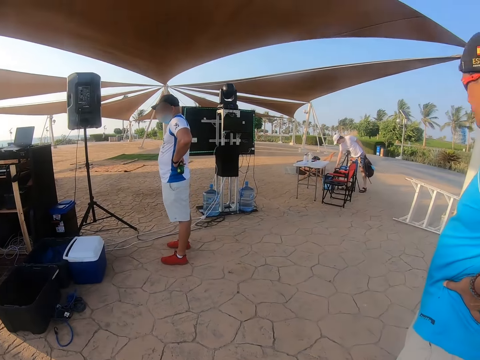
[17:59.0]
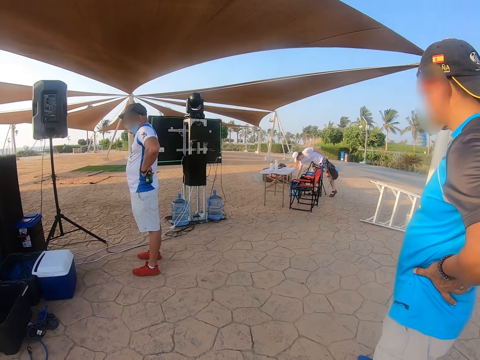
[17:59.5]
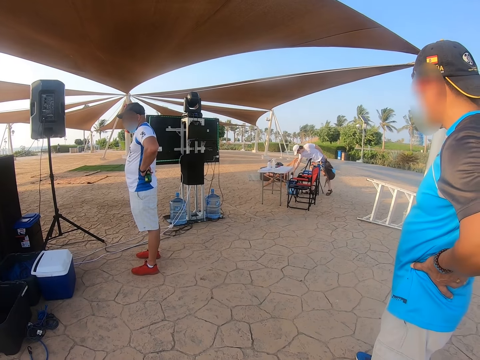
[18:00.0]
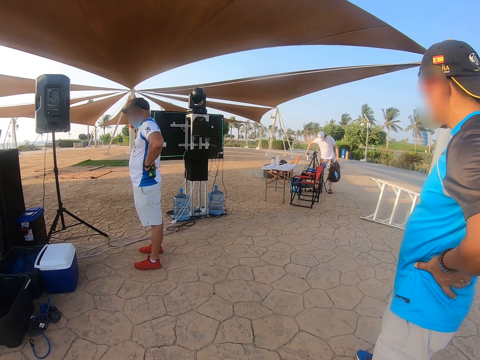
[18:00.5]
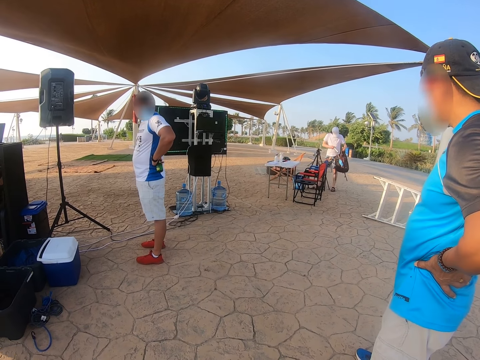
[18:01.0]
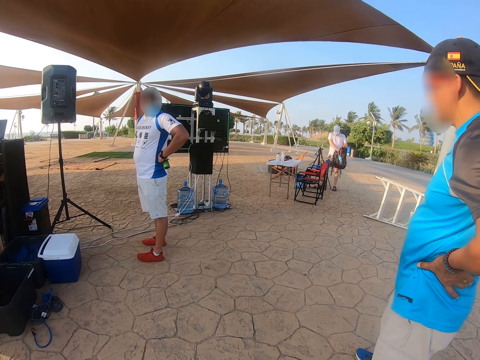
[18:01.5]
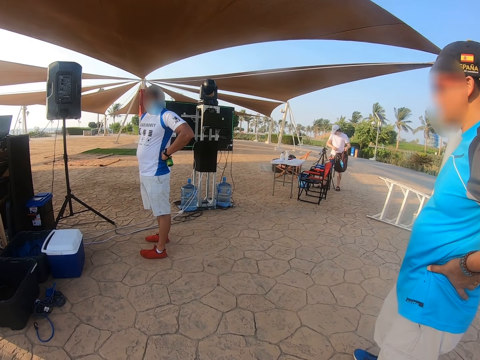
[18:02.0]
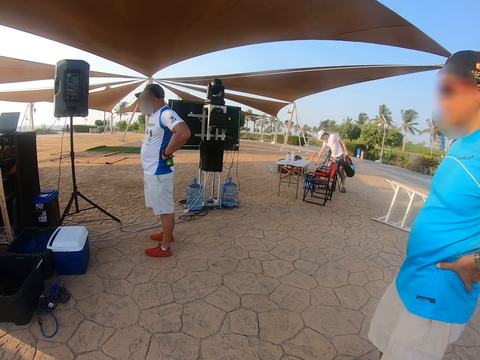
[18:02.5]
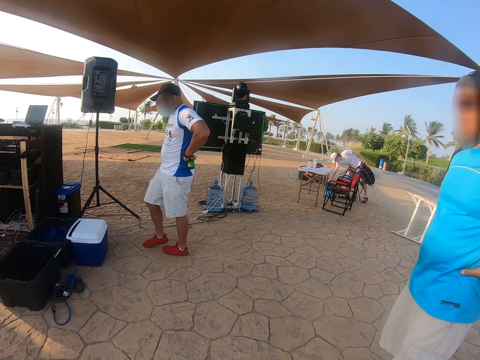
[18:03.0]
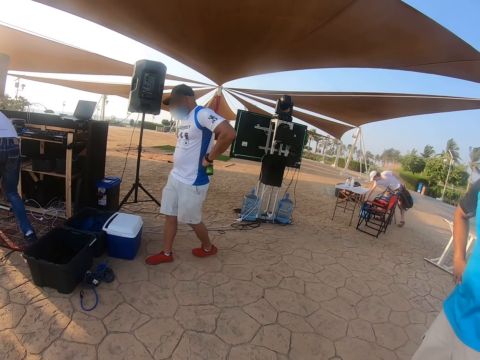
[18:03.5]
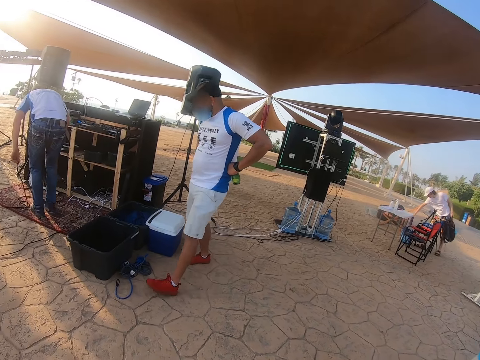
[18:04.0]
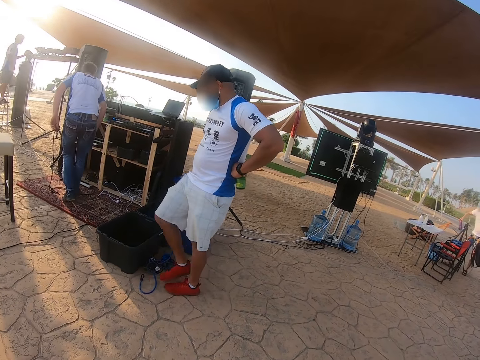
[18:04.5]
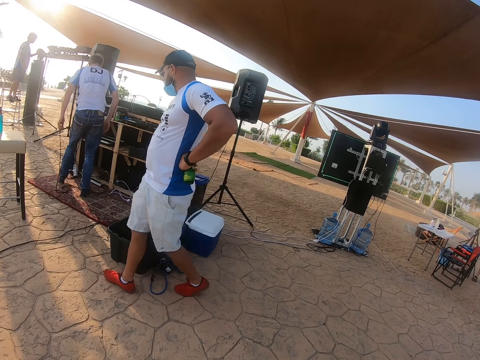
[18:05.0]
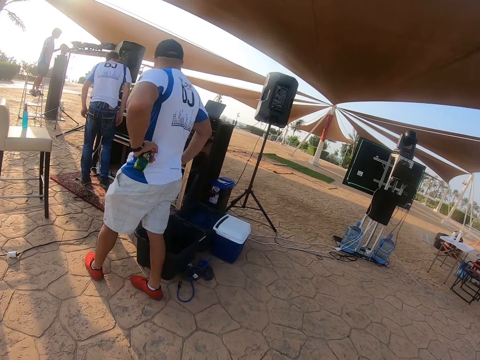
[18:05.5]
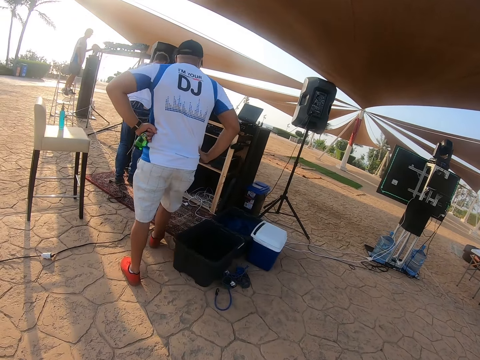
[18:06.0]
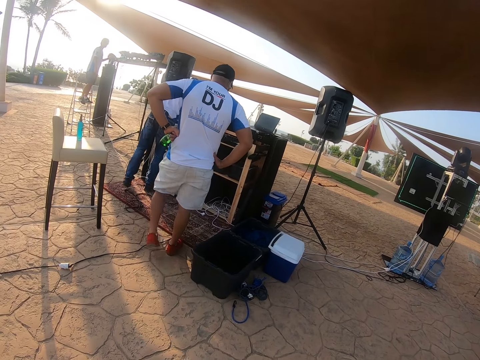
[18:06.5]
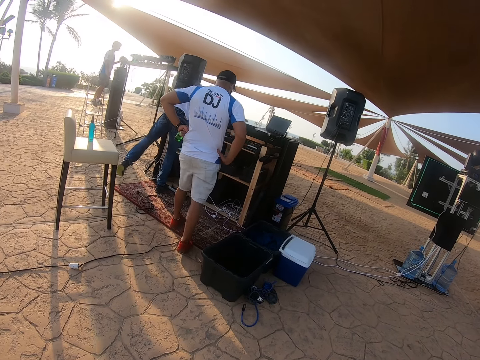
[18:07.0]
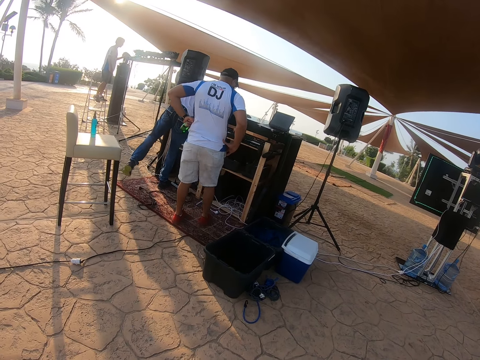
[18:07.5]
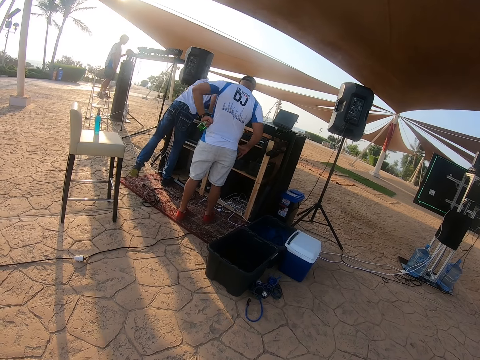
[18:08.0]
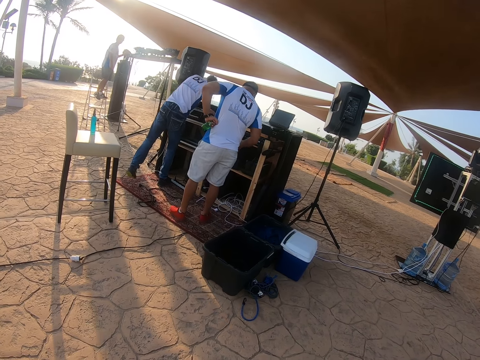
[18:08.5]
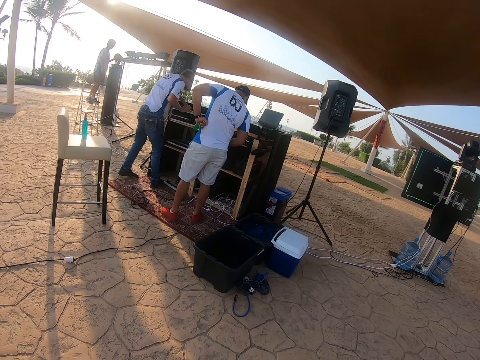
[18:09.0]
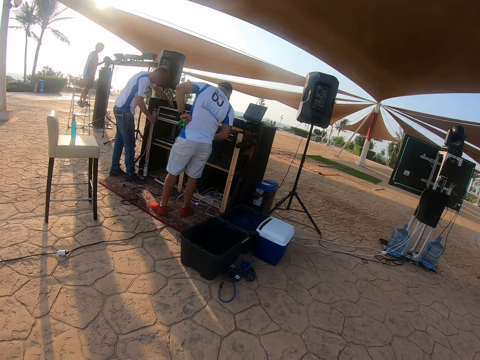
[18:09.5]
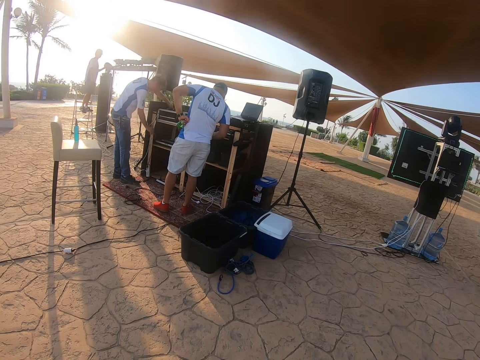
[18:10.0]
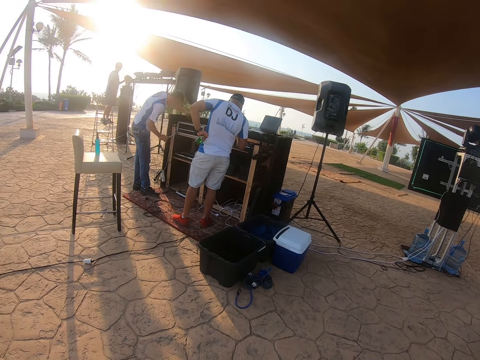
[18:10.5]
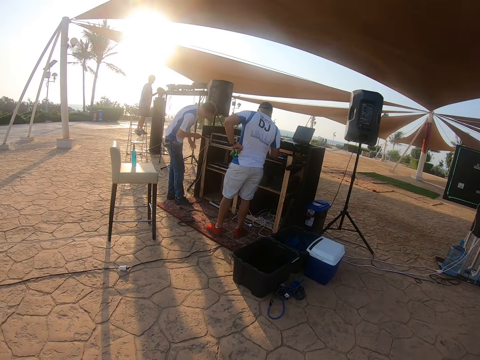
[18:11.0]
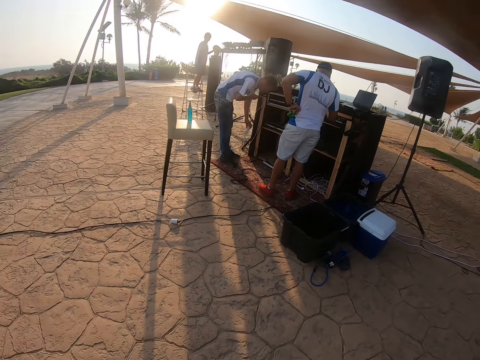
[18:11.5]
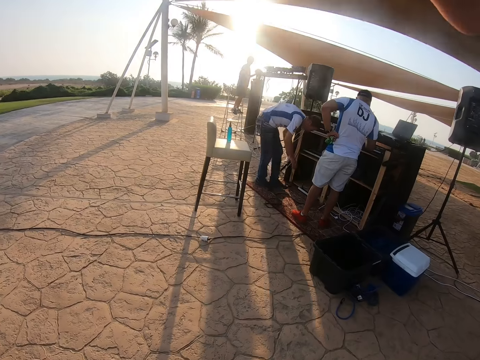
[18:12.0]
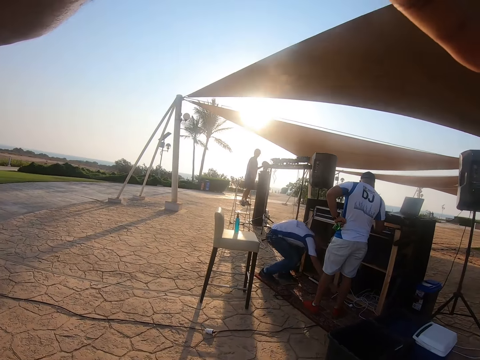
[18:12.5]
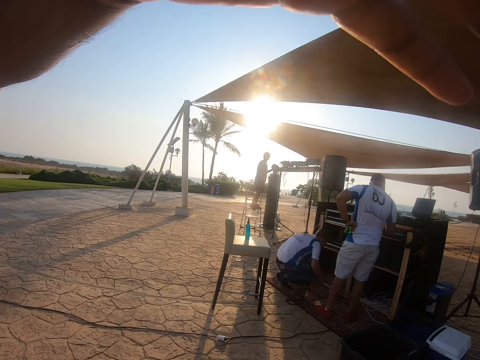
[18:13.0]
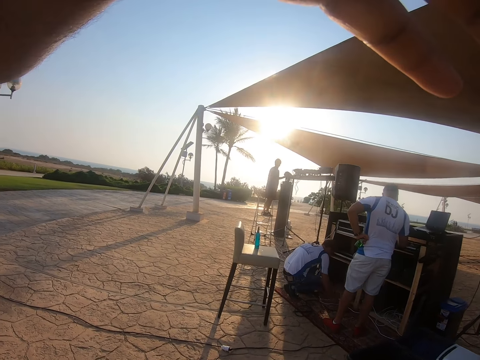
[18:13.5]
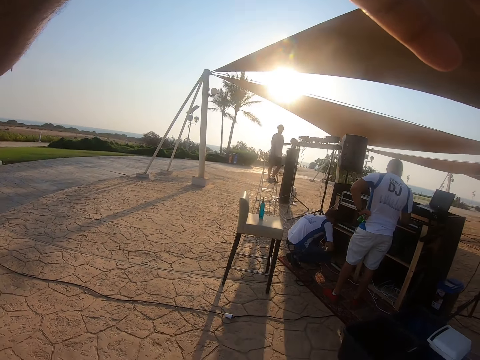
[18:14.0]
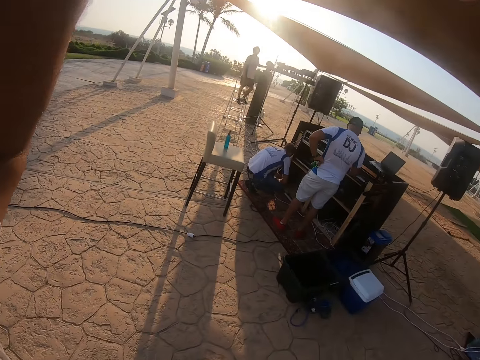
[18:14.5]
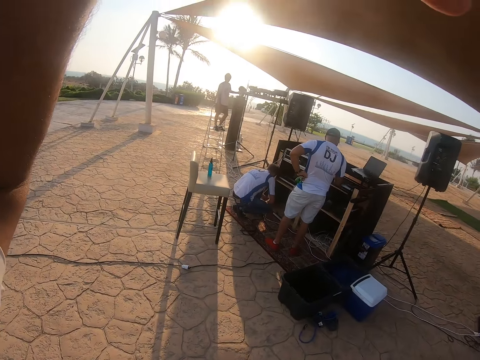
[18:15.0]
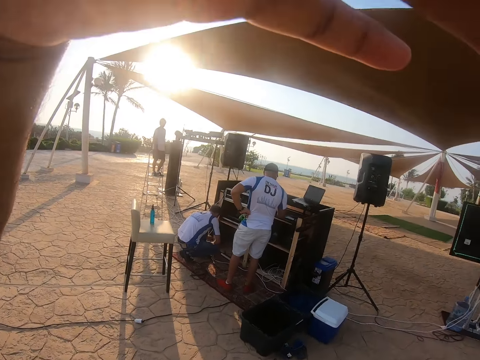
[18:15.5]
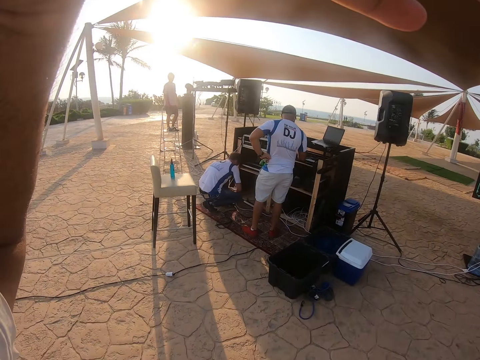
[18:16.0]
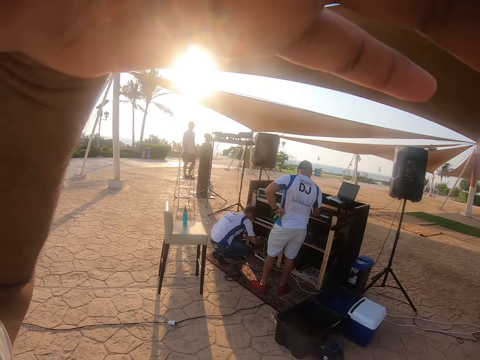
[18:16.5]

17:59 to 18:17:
A man picks something. The camera wearer looks at the table. Another man walks around. The camera wearer looks at the boxes. Another man touches the cable. The camera wearer looks at the hand.

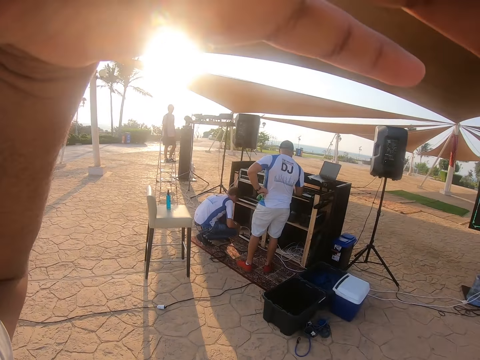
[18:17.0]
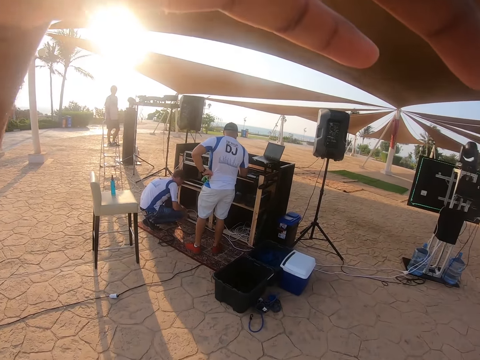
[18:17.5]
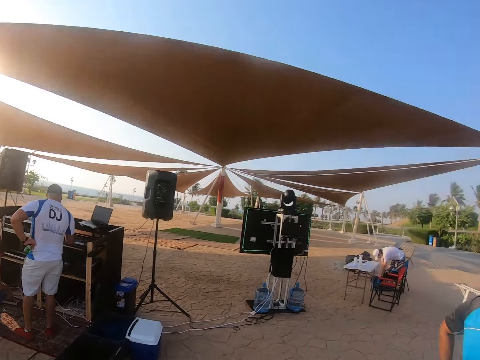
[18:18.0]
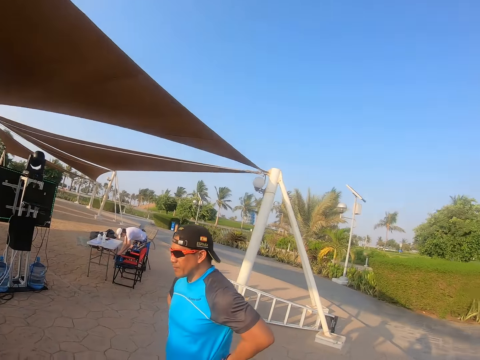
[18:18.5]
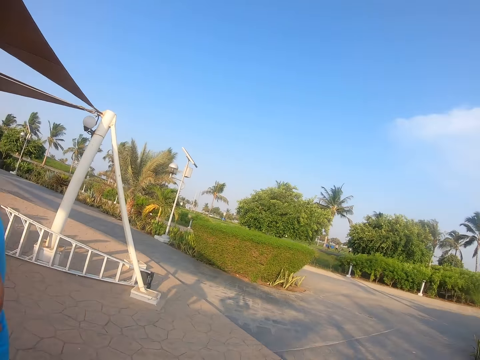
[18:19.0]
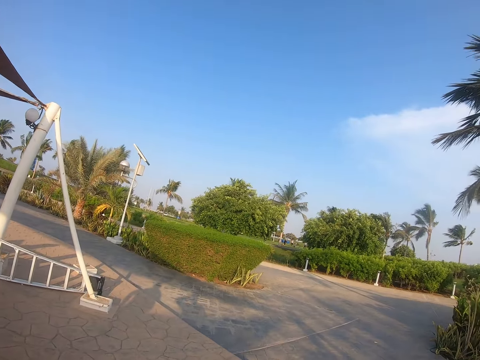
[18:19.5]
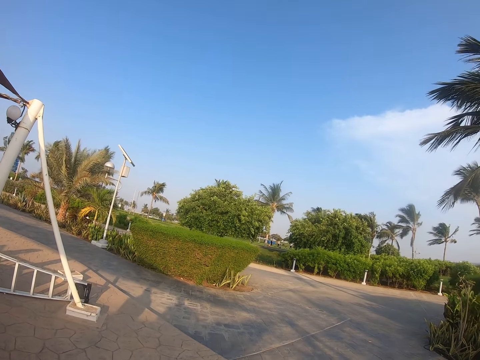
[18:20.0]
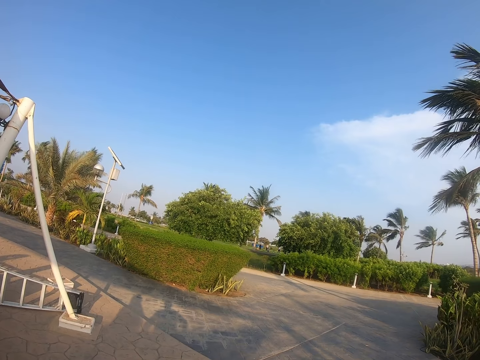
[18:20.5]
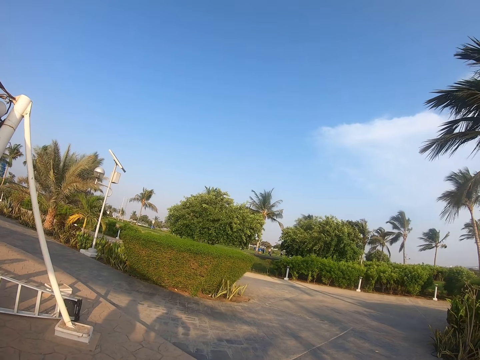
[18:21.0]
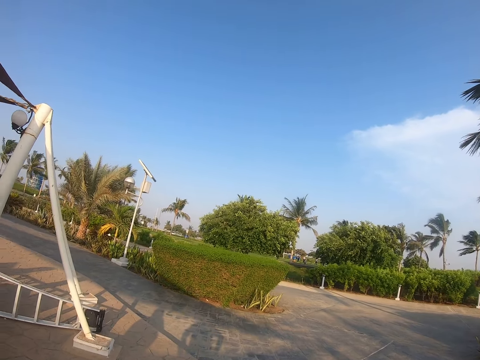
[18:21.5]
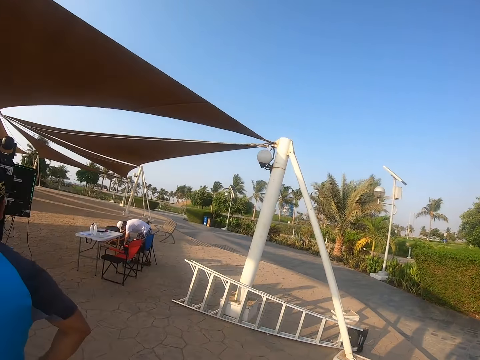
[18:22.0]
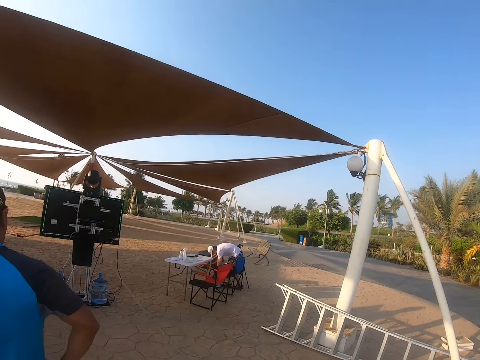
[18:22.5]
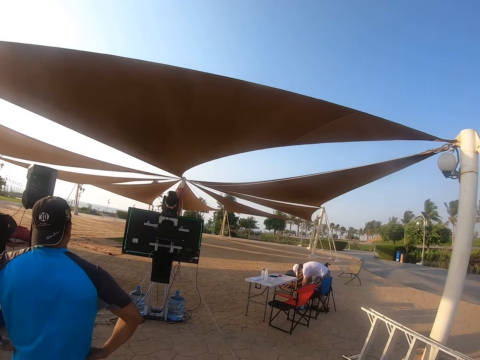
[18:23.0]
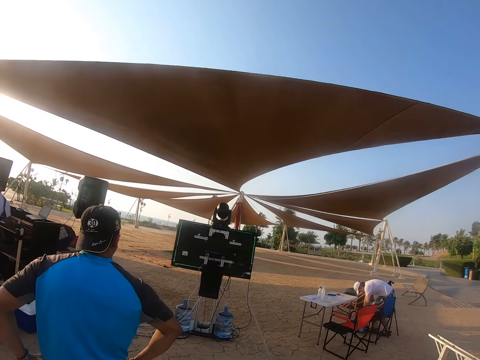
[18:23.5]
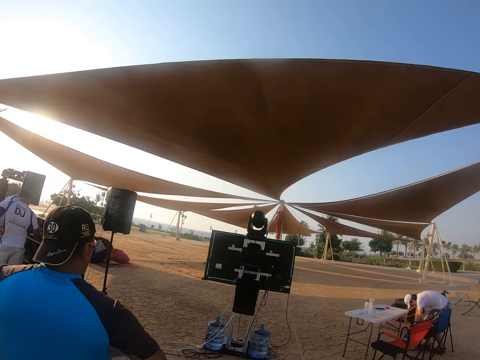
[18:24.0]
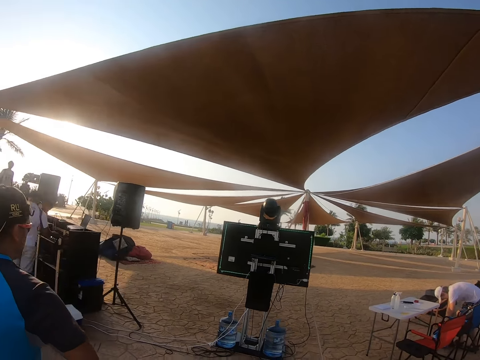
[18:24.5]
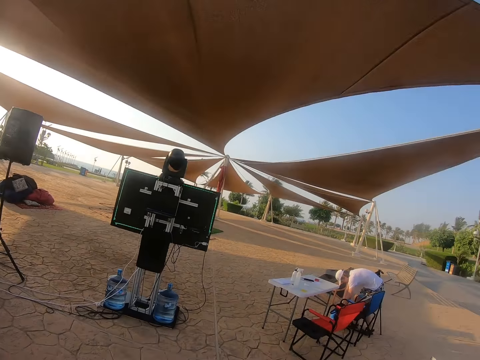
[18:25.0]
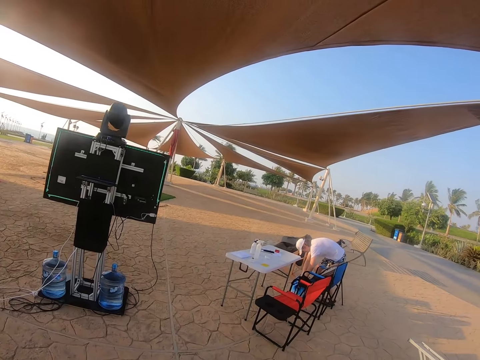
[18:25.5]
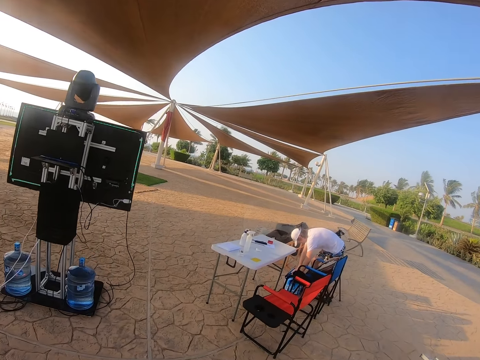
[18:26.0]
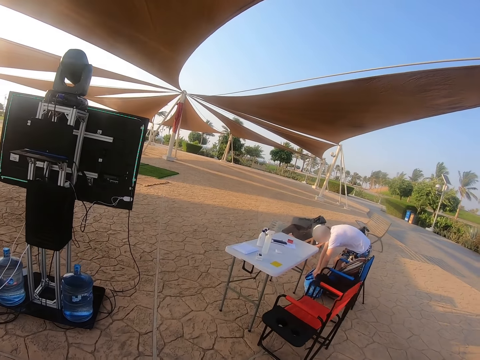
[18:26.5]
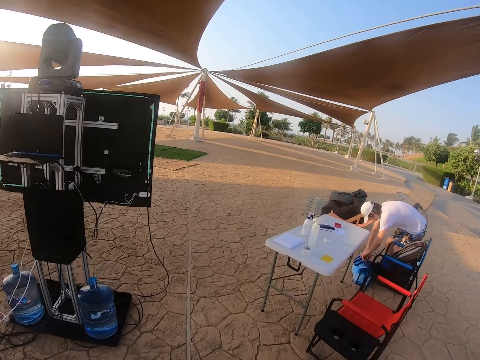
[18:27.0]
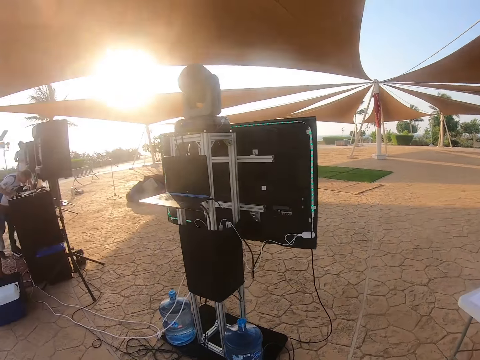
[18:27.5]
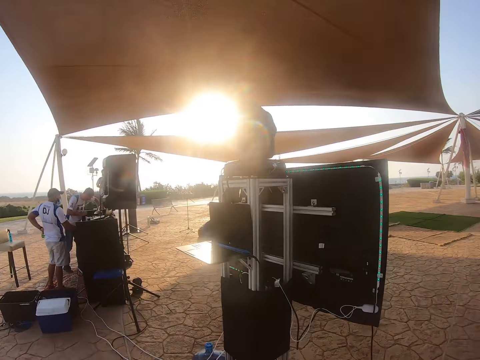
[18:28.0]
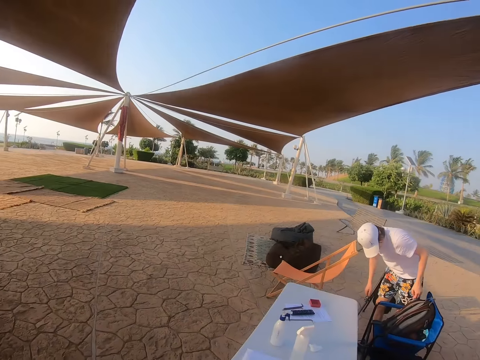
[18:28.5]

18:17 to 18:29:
The camera wearer looks around the compound. They walk around. They walk to the table.
